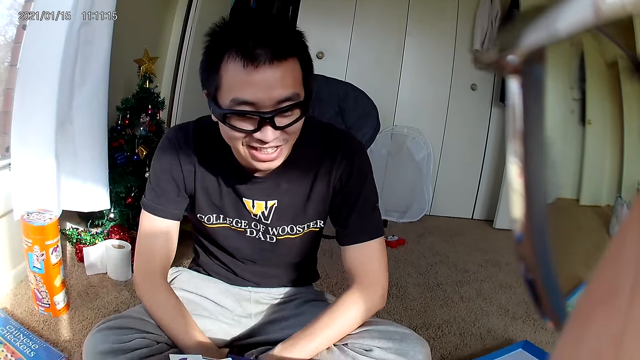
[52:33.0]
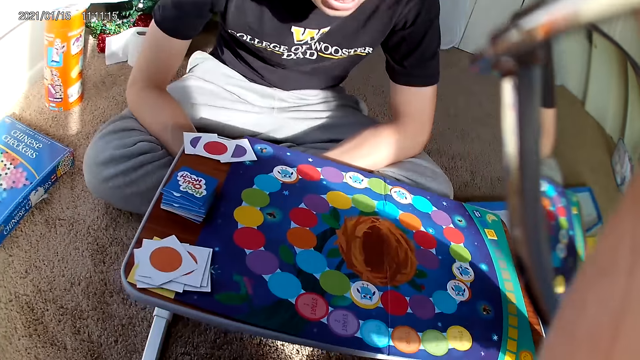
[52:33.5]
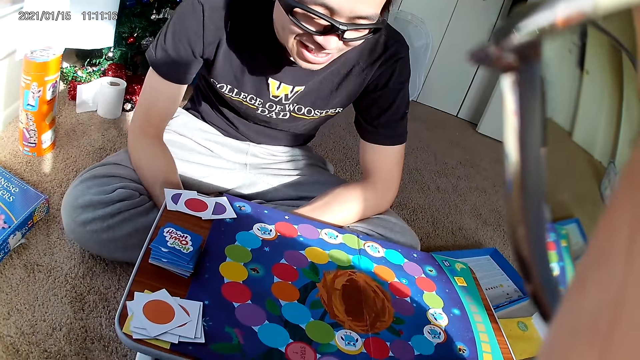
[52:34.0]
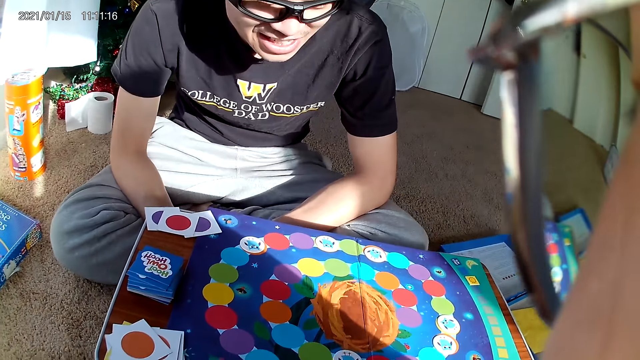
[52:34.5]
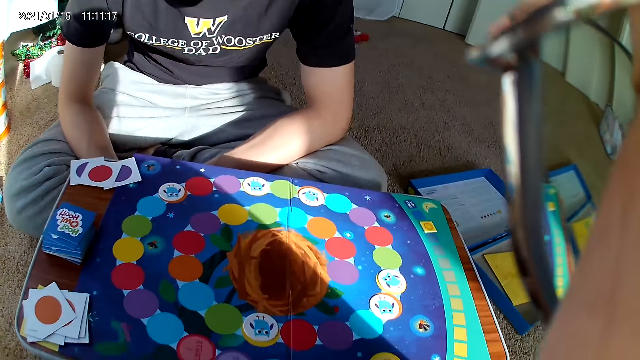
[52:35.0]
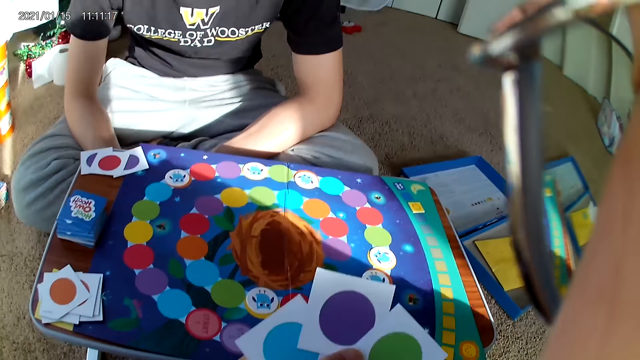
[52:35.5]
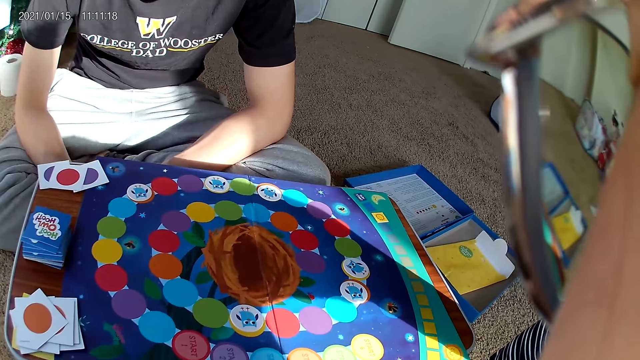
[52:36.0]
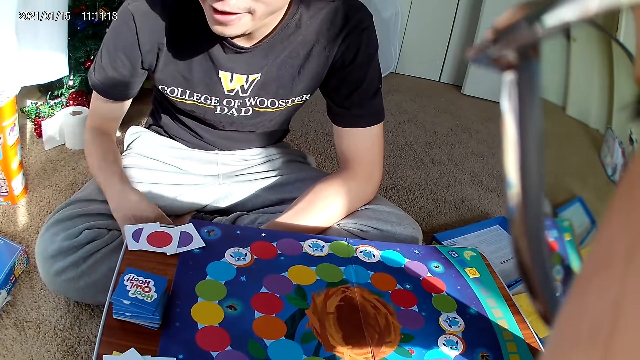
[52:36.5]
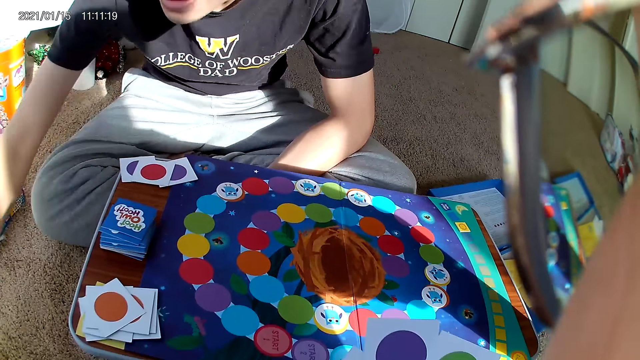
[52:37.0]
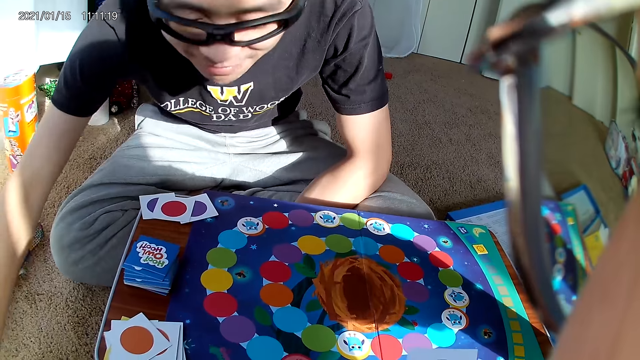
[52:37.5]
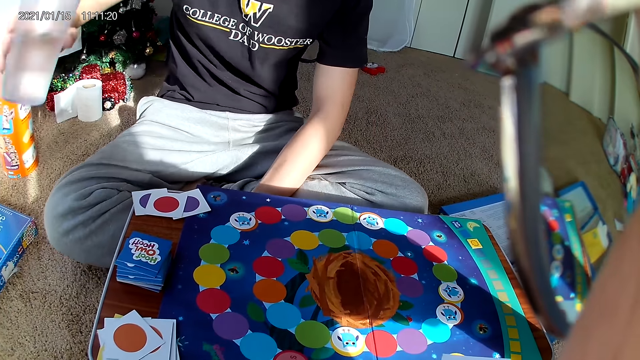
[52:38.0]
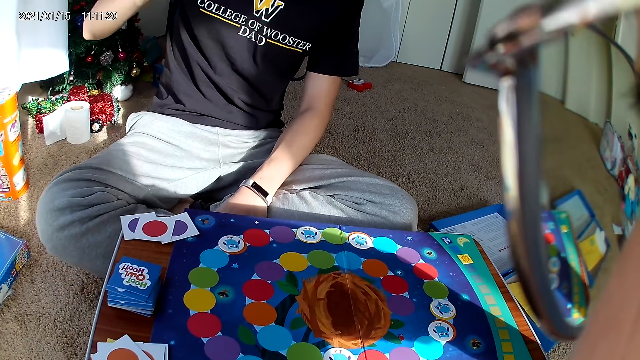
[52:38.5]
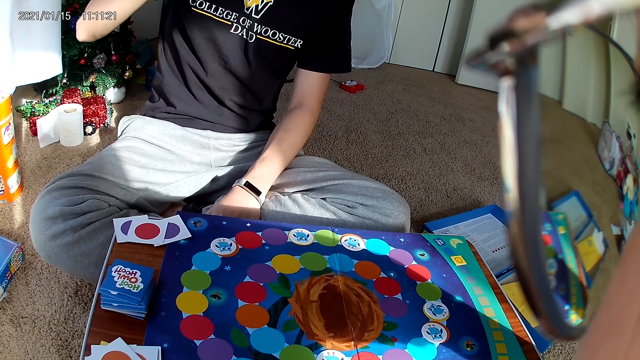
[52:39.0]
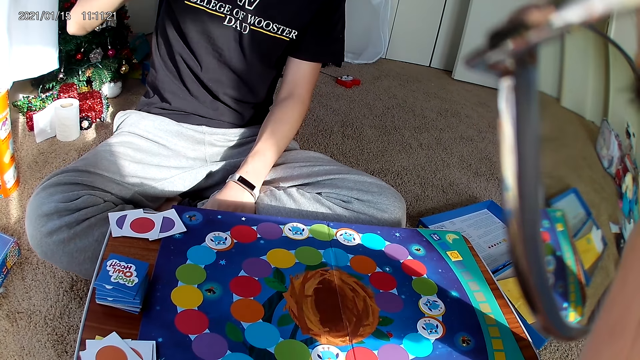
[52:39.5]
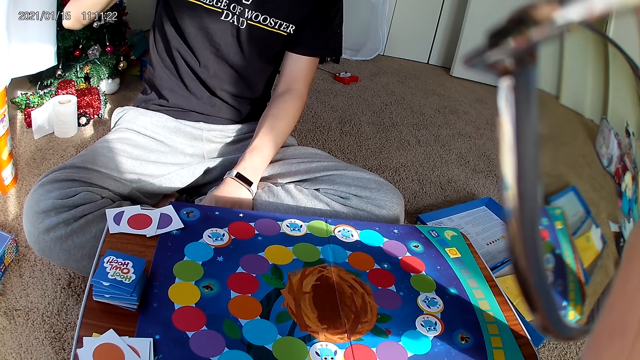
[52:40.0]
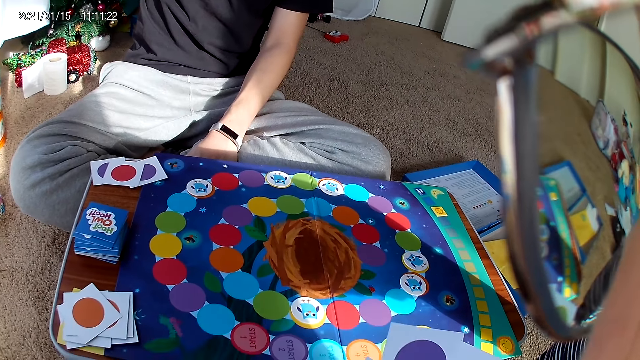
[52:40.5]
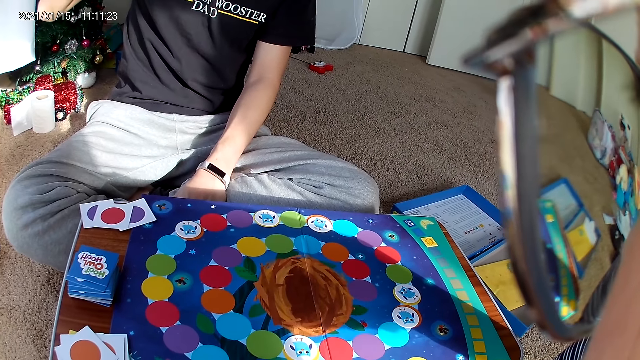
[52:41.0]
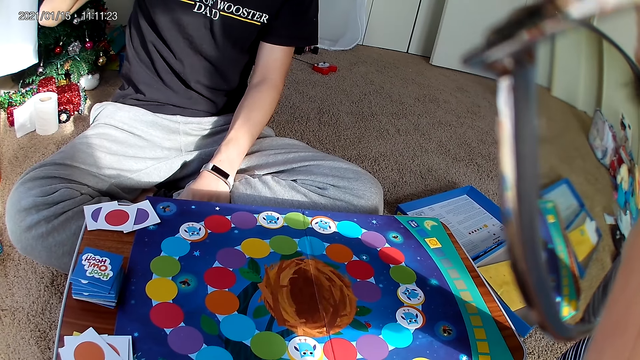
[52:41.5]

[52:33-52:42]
The camera wearer holds playing cards. A man picks up a bottle or glass of water from the floor with his right hand. He drinks from the bottle of water.

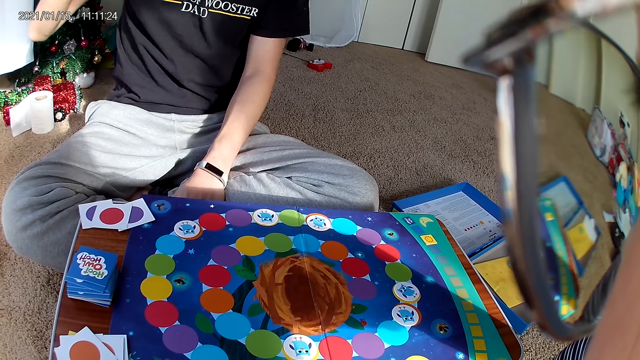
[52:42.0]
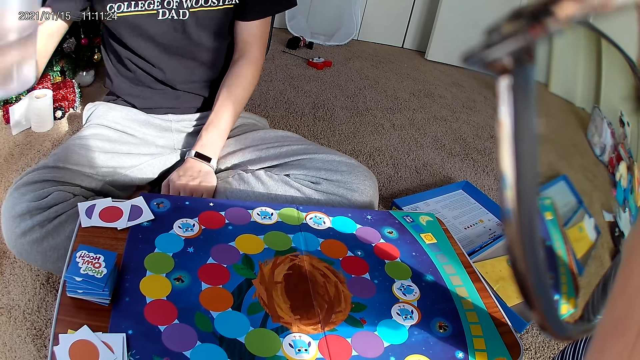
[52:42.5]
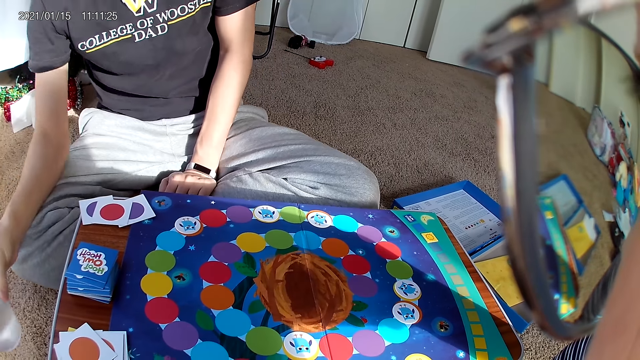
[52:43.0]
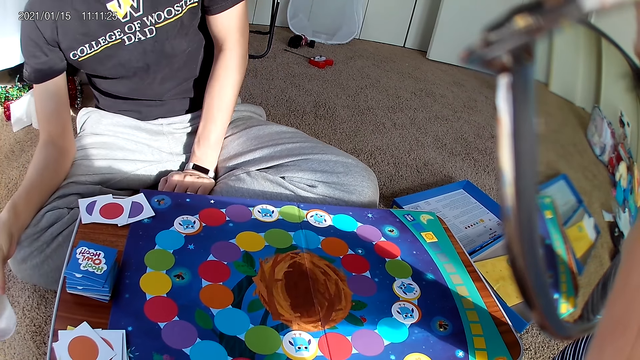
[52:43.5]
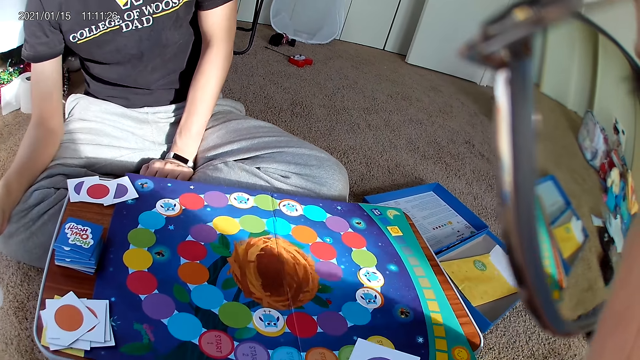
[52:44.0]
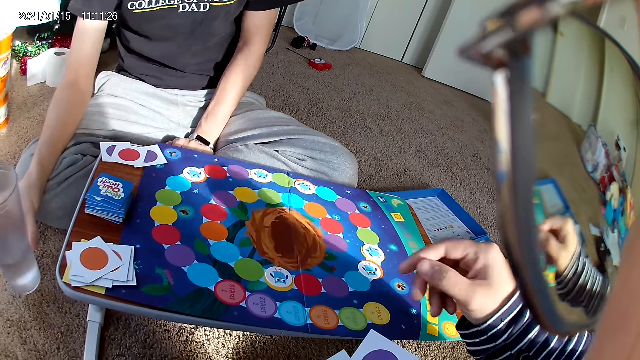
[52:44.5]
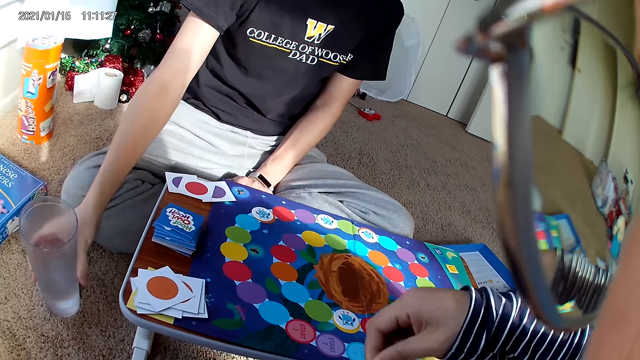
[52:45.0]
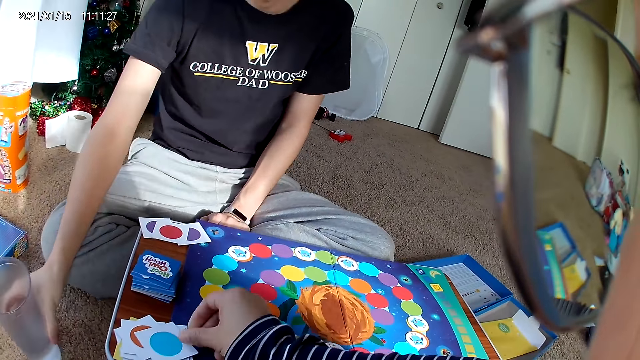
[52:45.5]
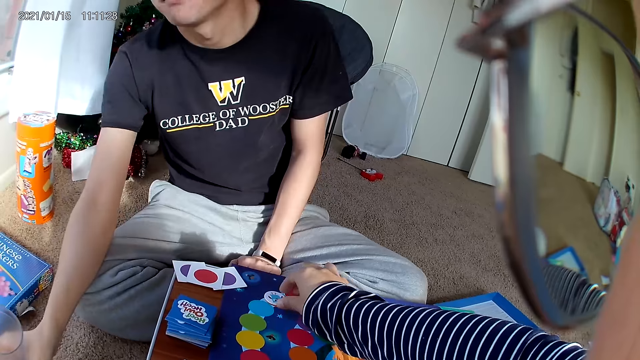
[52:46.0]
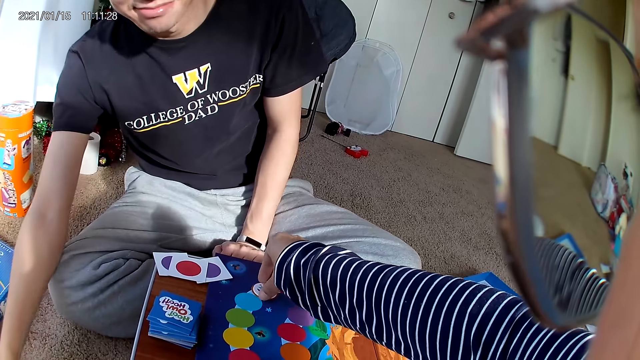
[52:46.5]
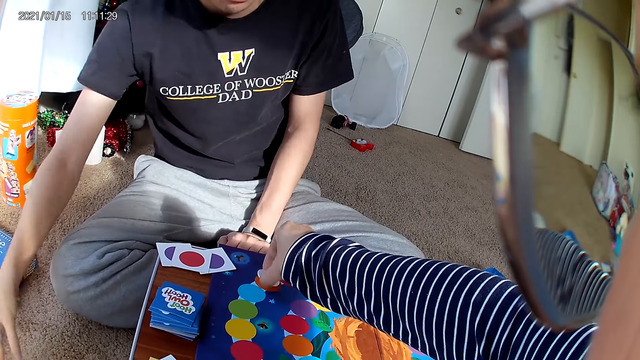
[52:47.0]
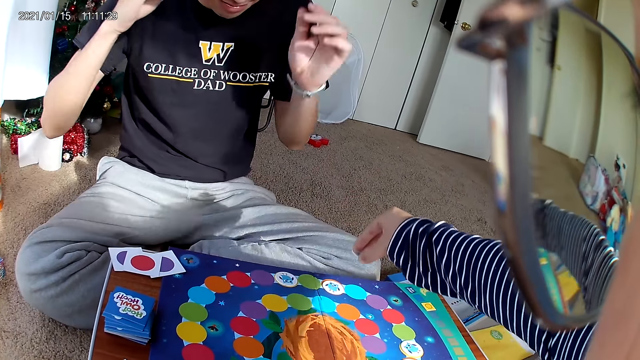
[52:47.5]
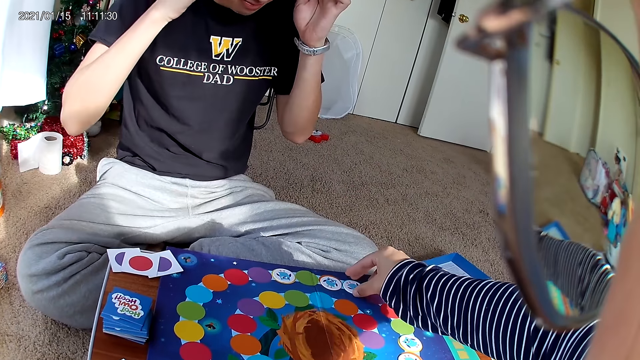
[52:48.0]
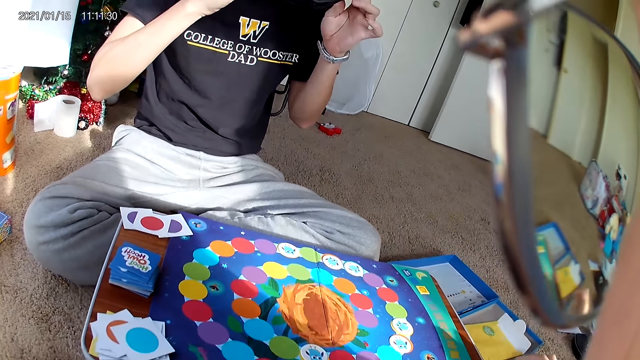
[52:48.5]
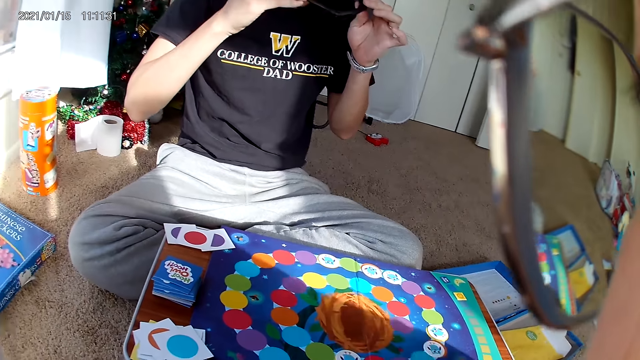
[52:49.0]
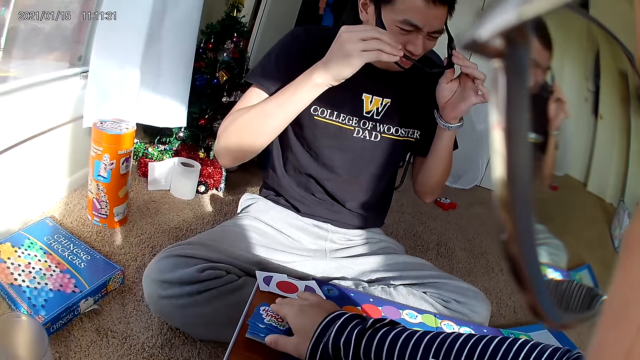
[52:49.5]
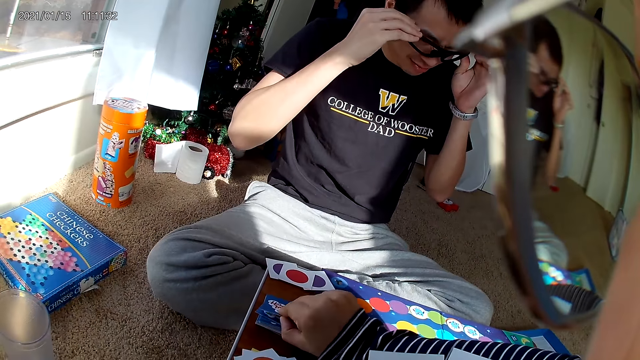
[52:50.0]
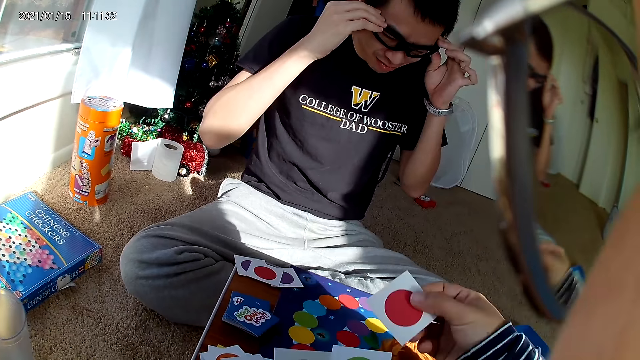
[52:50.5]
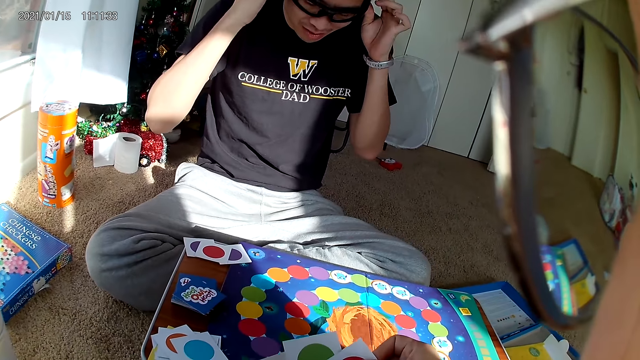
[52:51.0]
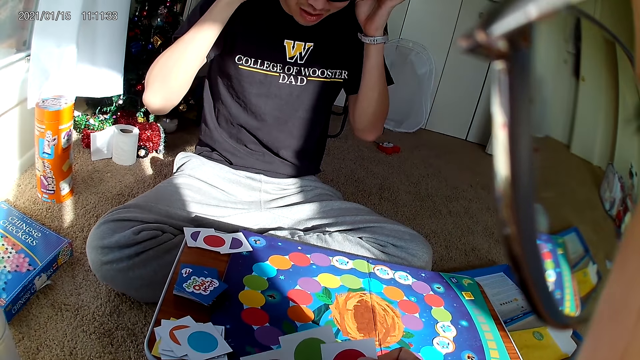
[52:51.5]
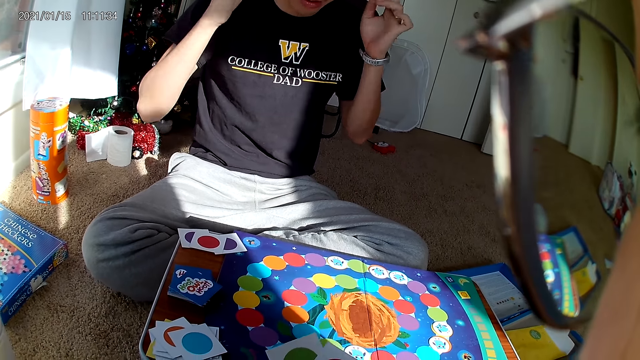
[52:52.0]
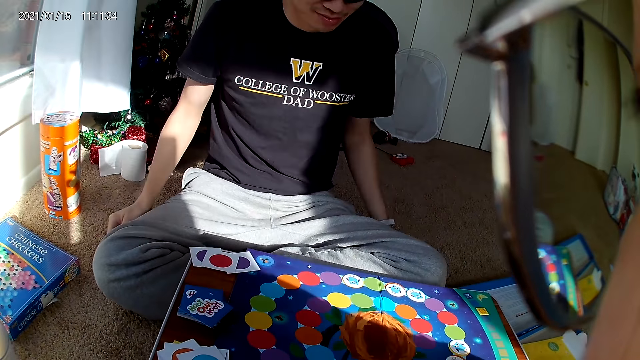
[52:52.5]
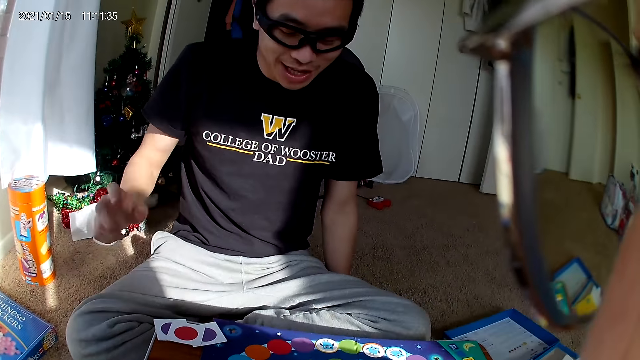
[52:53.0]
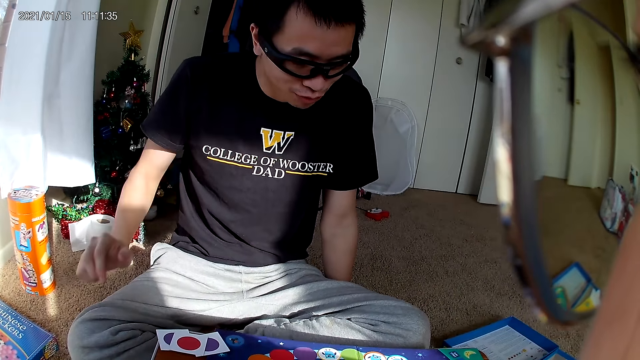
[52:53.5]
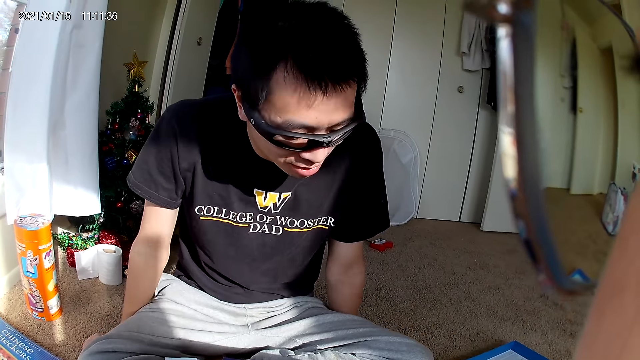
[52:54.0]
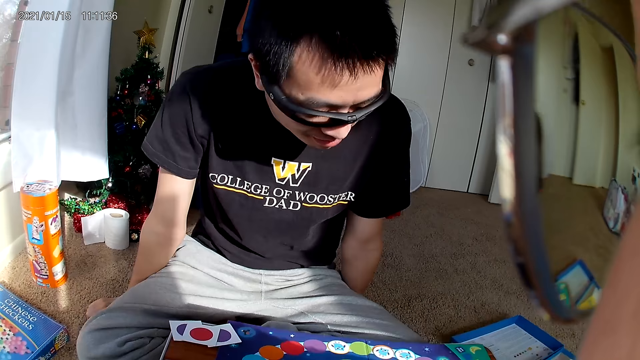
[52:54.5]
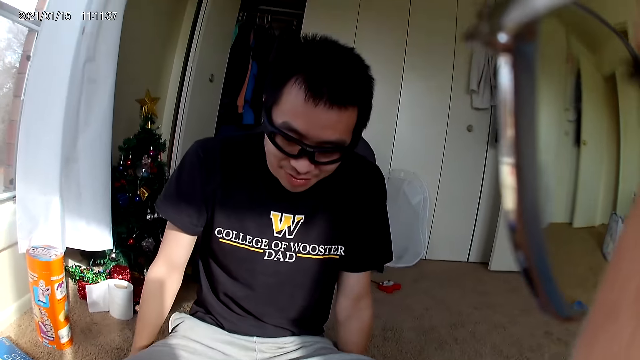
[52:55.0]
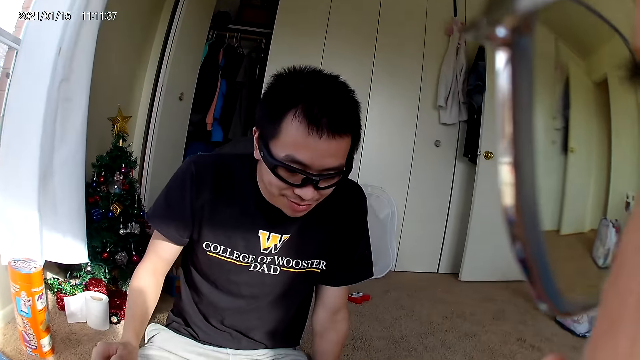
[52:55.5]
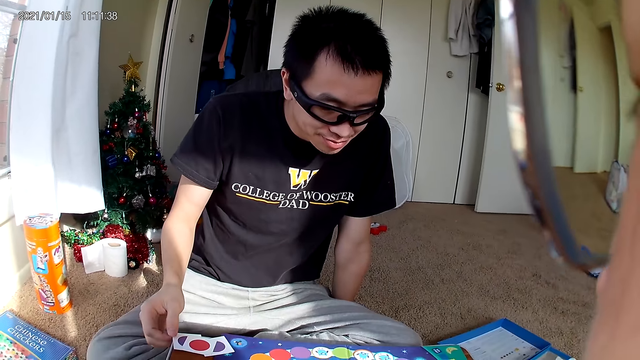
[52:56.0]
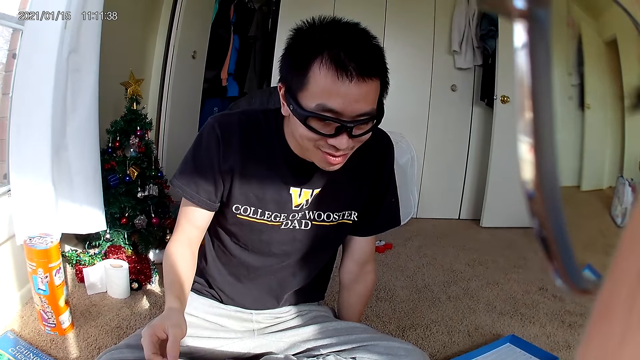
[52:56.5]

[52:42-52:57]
A man holds a glass of water. The camera wearer drops a card on the board with her right hand. She picks up a playing card from the board with her right hand. The man drops the bottle of water on the floor with his right hand. The camera wearer picks up a scrabble. She drops the card on the board with her right hand. She places the scrabble on the board game. She picks up a playing card from the board with her right hand. She places the playing card on the board game. The man drops his hands, moves his right hand, and places his hands on the floor.
